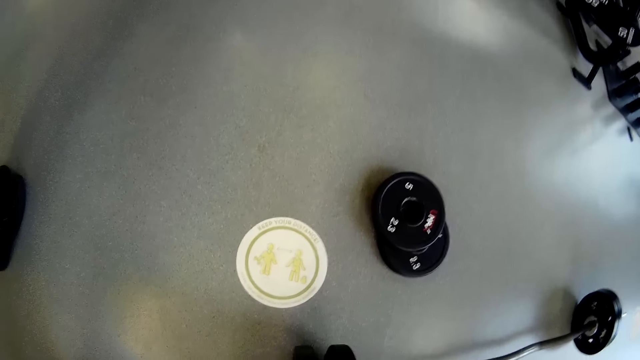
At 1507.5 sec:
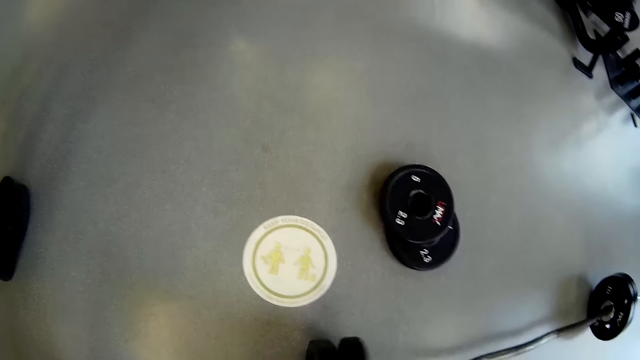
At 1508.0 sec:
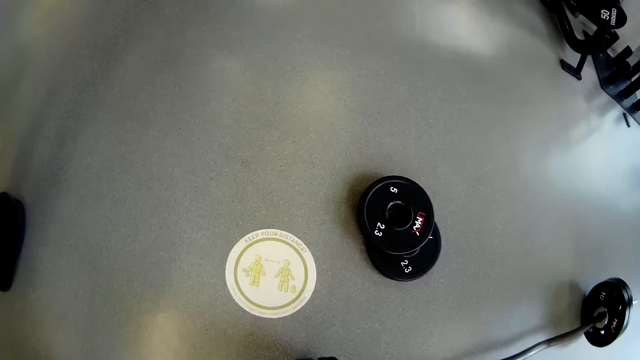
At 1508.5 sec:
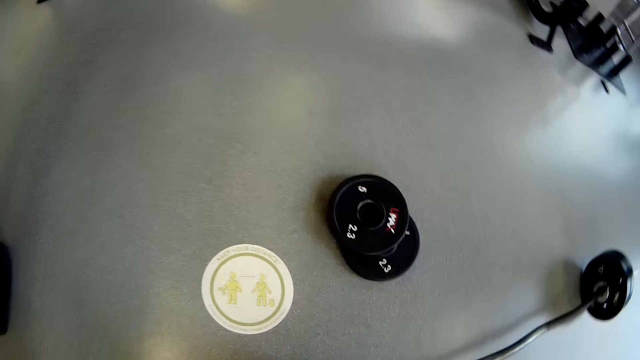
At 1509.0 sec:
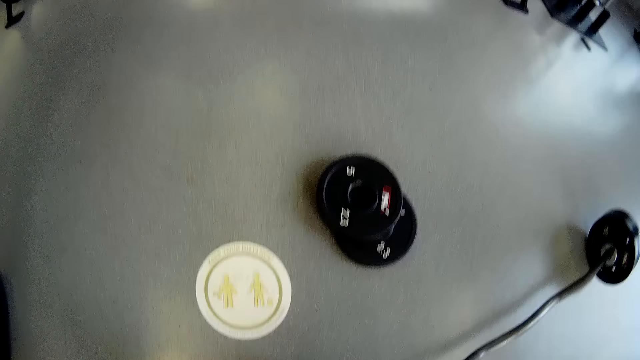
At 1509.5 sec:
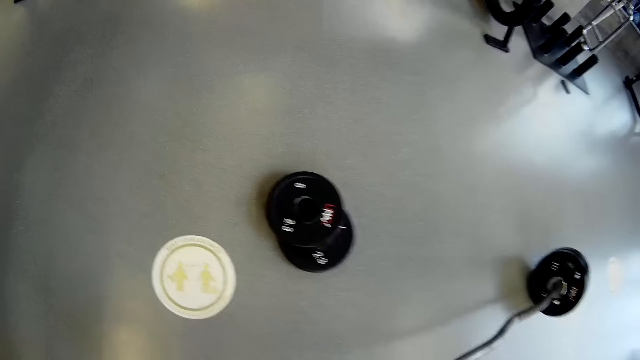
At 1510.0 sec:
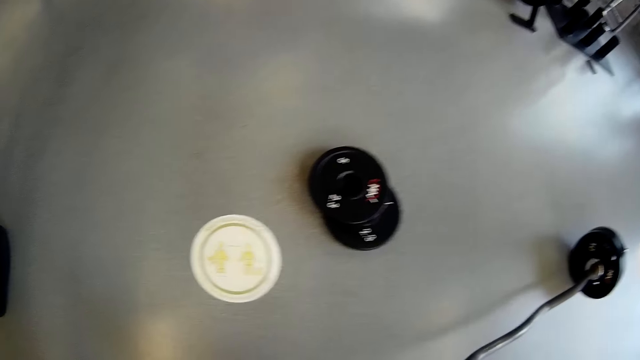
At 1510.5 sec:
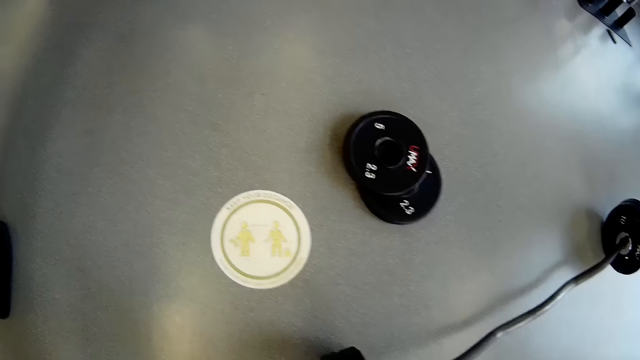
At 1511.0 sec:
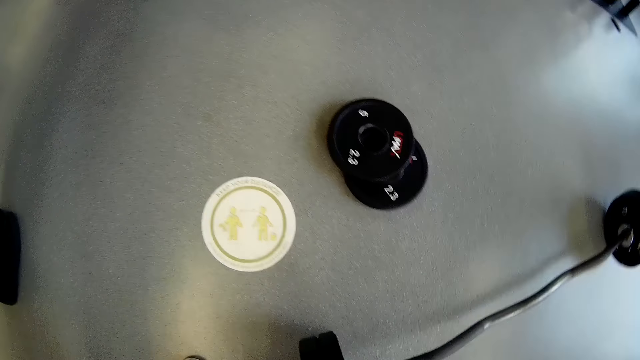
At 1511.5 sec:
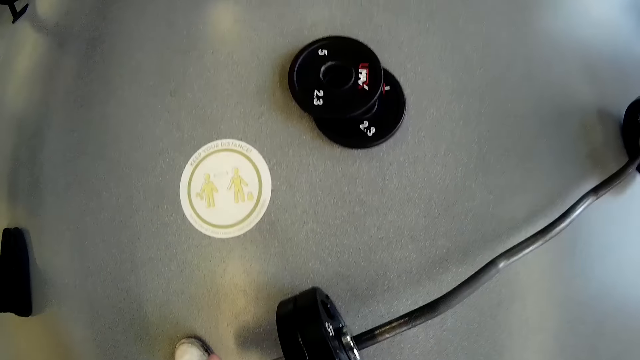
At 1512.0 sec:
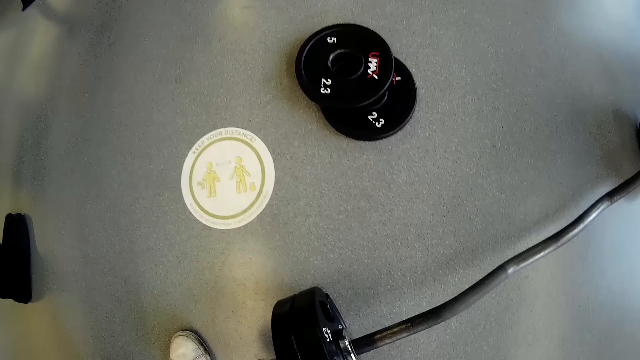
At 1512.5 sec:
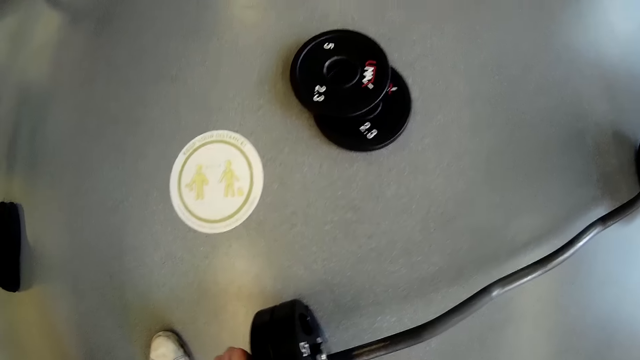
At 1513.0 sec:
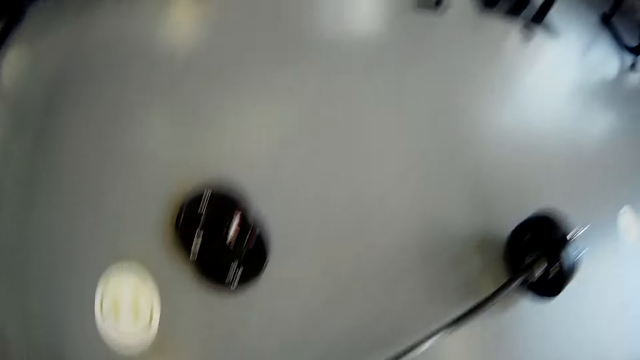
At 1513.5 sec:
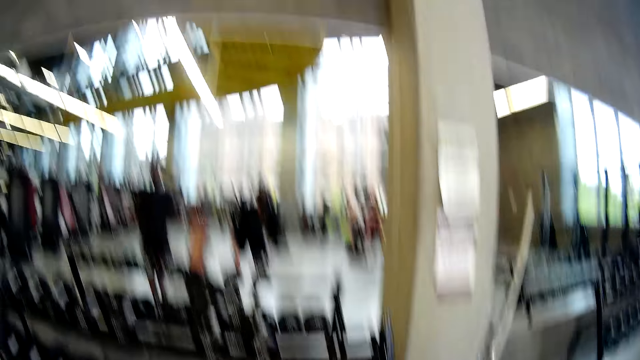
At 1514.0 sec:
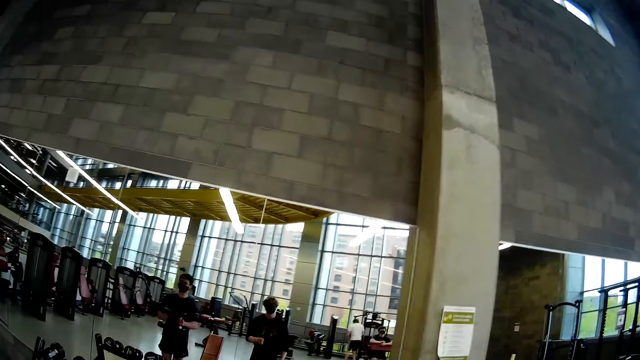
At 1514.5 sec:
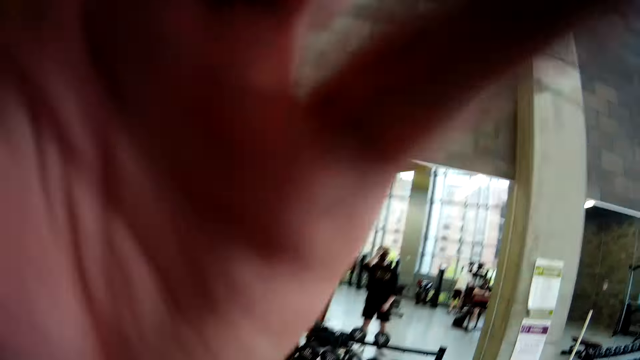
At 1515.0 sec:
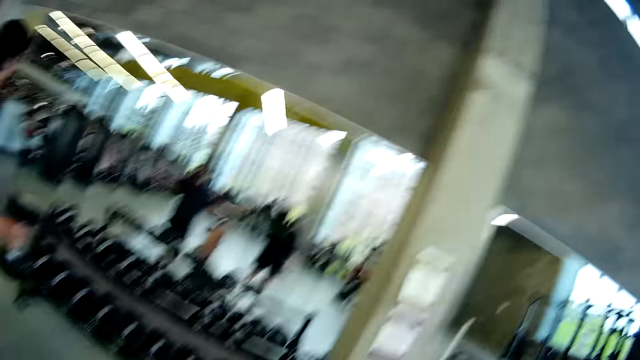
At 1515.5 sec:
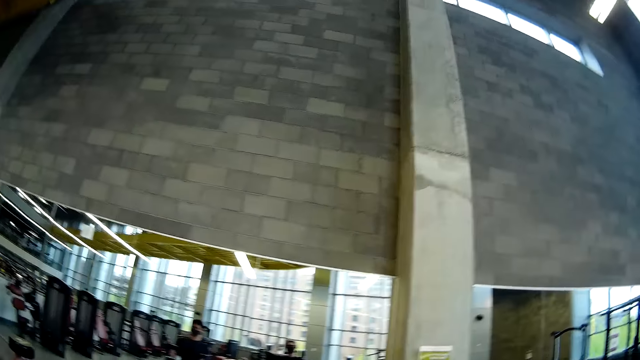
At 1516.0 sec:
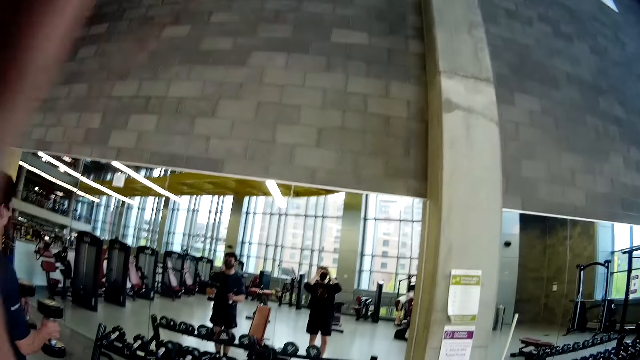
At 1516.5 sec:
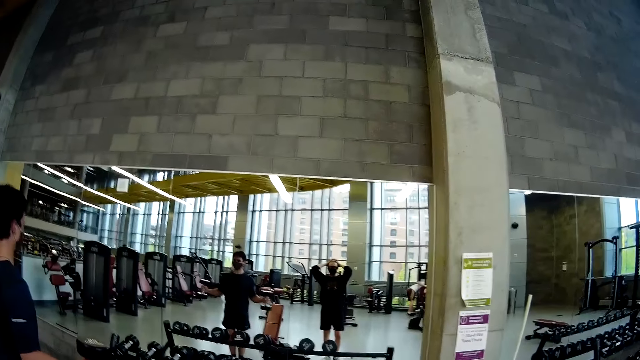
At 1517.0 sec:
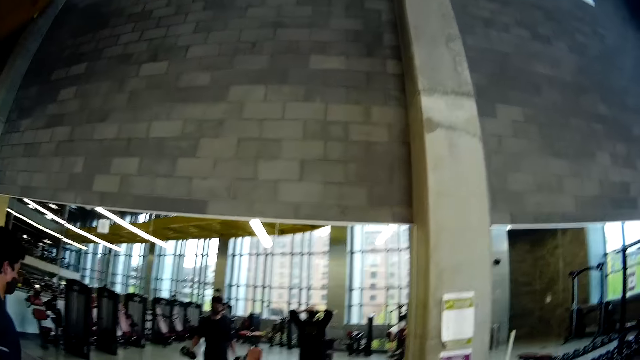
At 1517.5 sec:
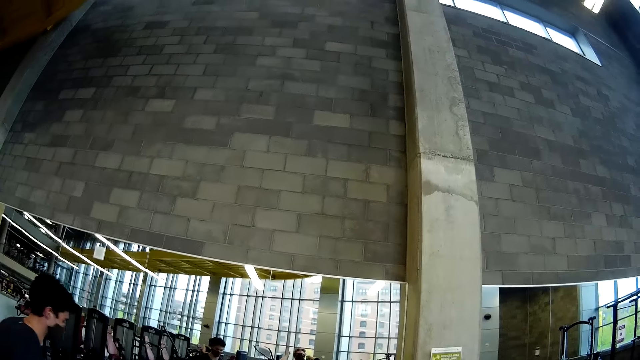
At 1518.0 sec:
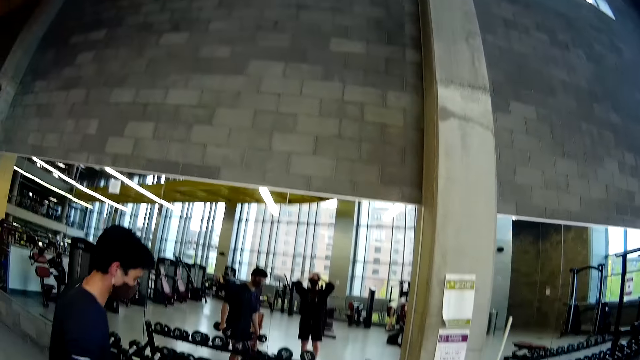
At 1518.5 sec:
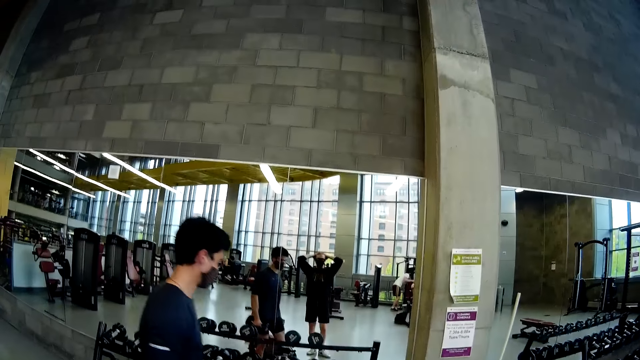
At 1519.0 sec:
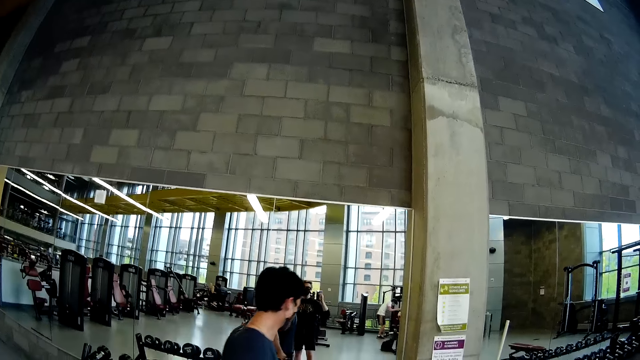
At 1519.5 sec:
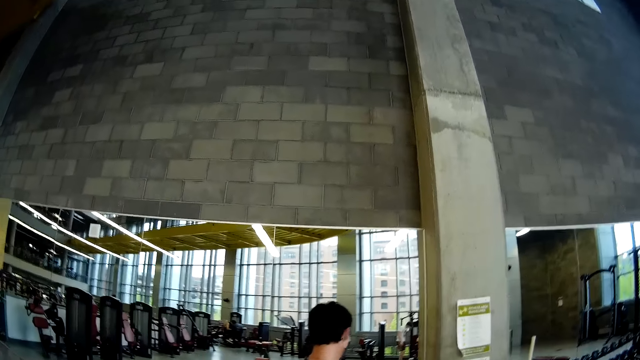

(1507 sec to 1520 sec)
The camera wearer fixes the third weight plate on a barbell on the floor with both hands. A man lifts weights in a gym. The camera wearer stands on the floor. He rubs his hair with both hands. The man walks on the floor.

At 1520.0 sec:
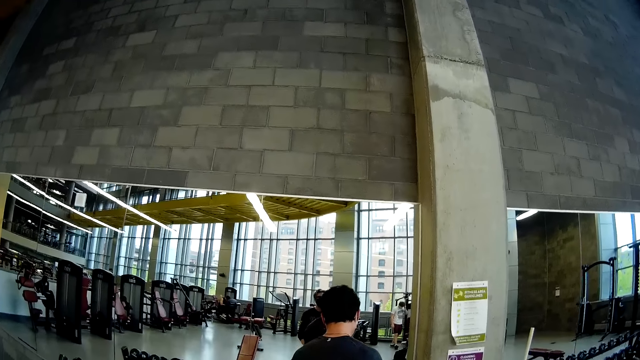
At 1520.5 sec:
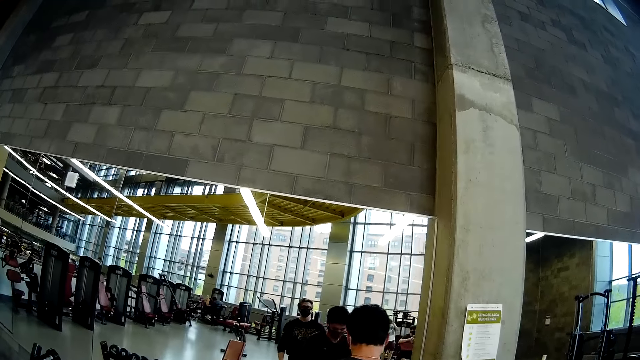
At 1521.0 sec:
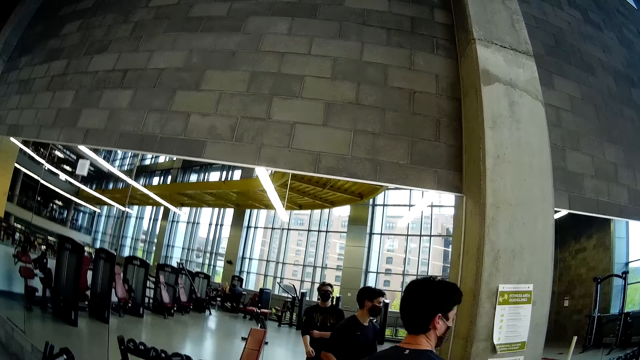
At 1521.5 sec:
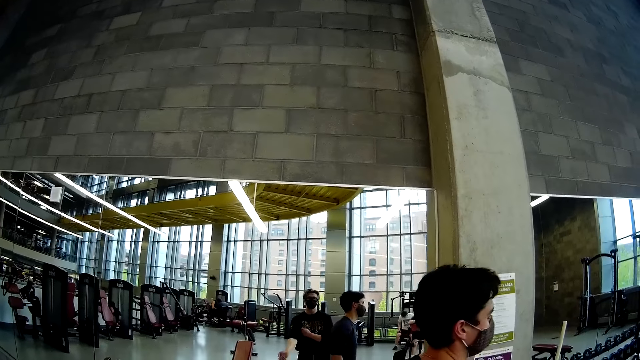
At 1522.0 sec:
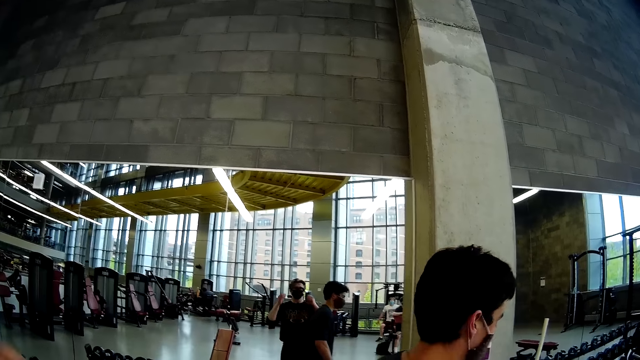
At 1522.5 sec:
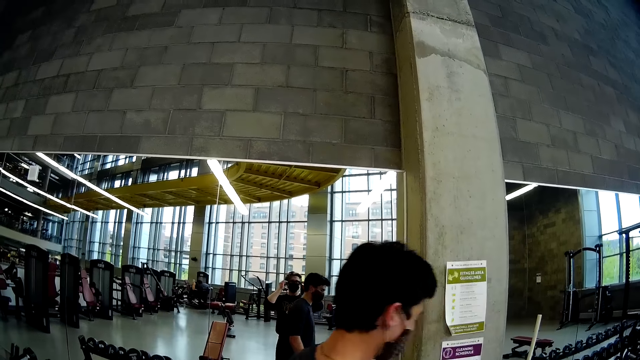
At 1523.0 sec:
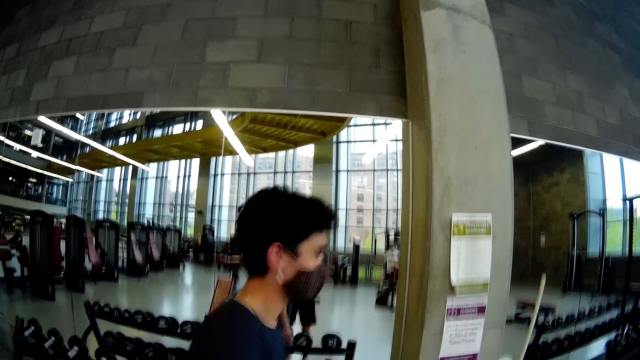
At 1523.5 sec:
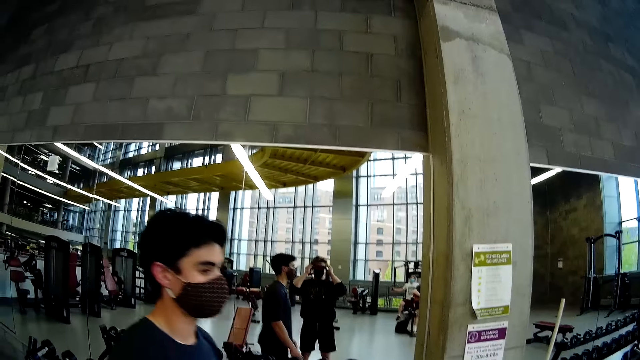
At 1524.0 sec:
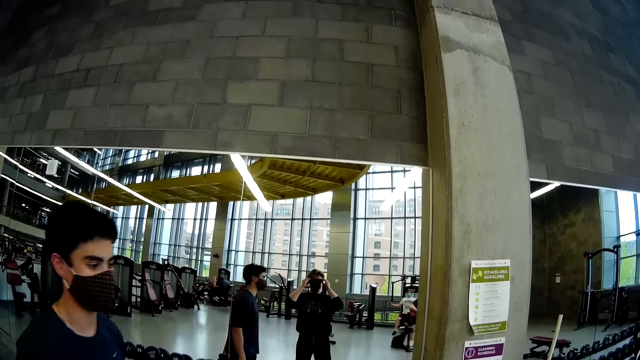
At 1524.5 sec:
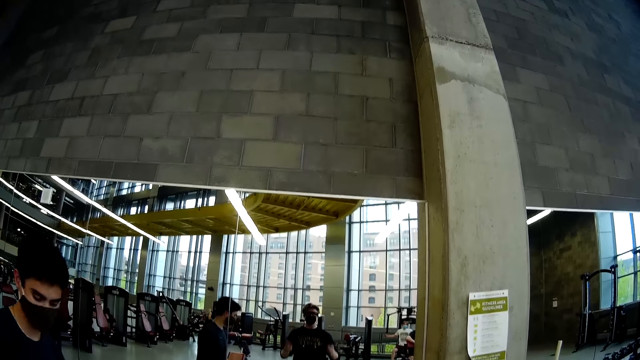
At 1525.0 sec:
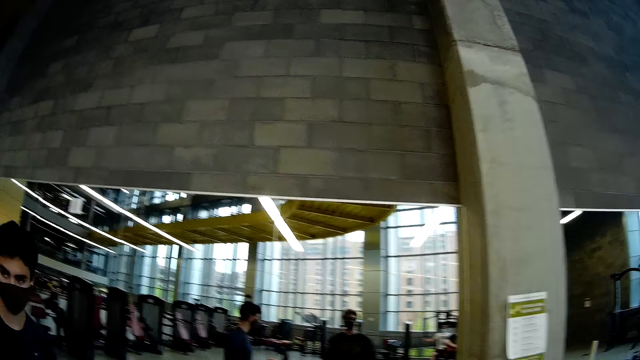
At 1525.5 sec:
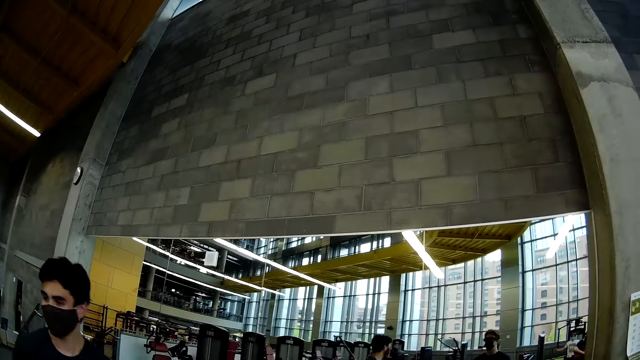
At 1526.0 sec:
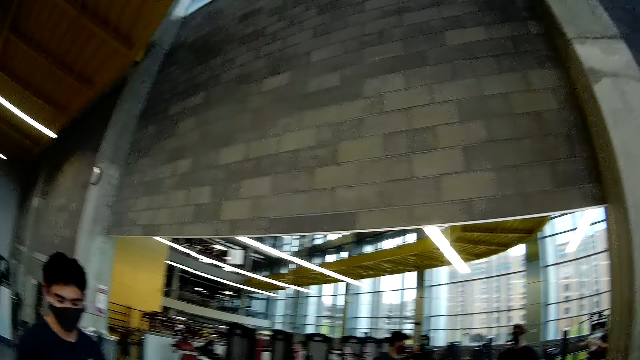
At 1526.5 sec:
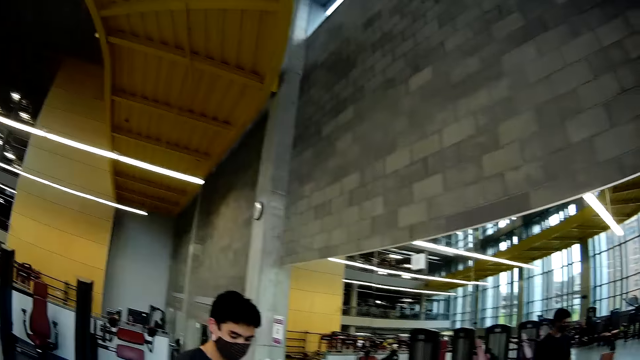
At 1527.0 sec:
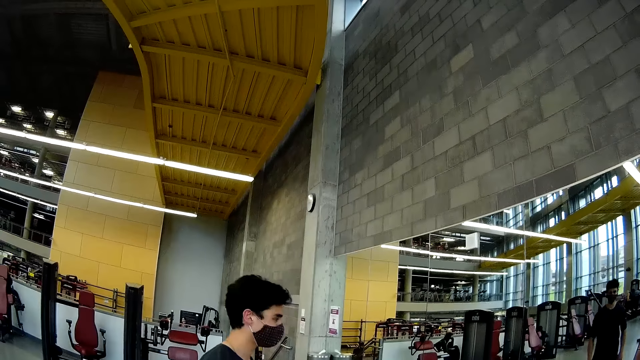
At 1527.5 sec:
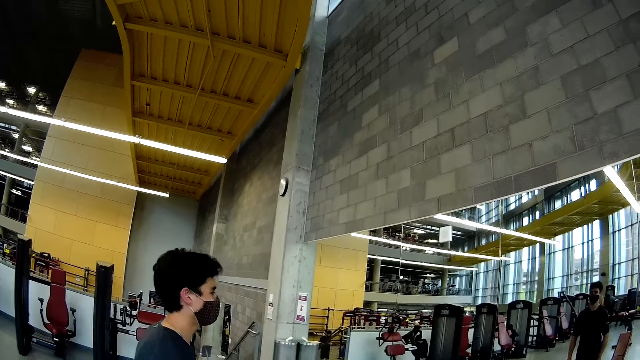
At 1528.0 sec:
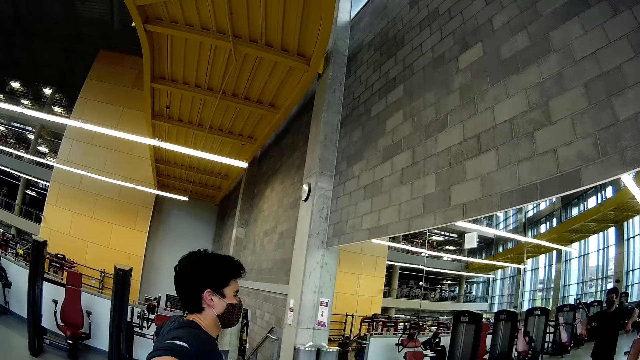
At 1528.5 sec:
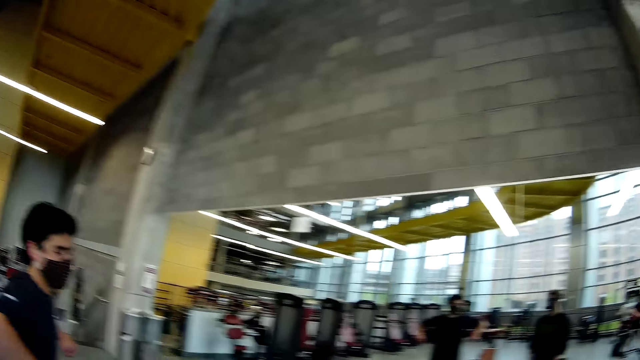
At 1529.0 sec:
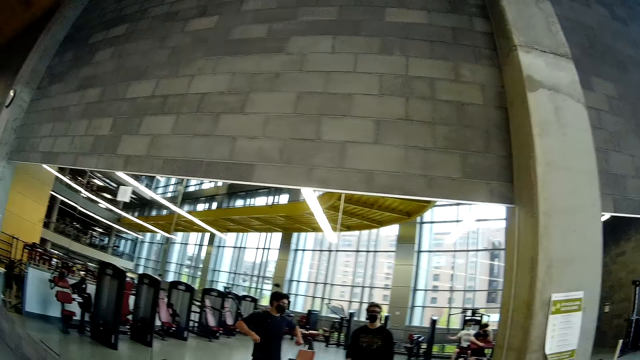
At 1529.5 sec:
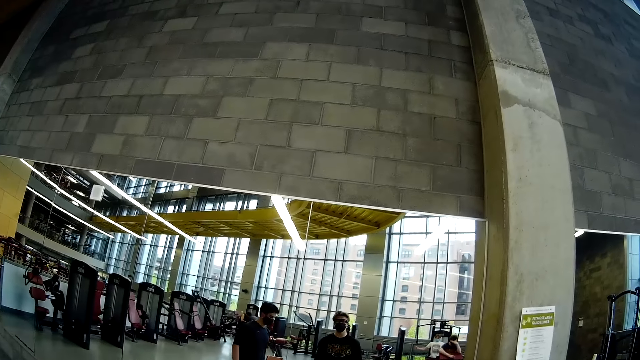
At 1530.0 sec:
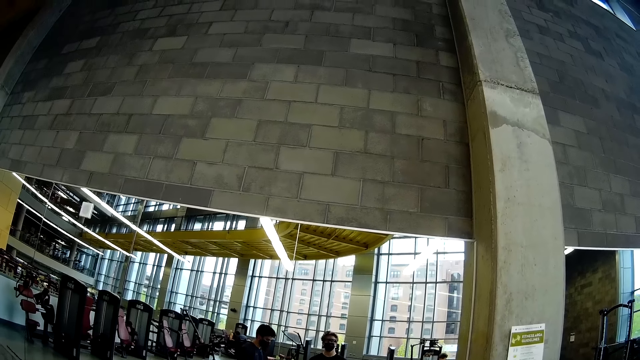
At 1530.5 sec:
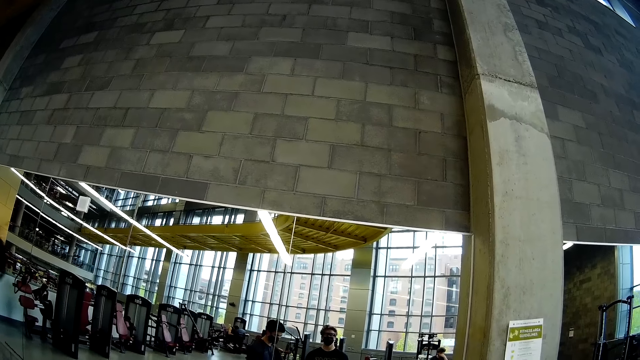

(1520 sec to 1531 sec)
A man stands on the floor. The camera wearer adjusts his shirt with his left hand. He adjusts his glasses with both hands. The man walks on the floor. The camera wearer stands on the floor. He interacts with the man. The man stands on the floor. The camera wearer stands on the floor.
